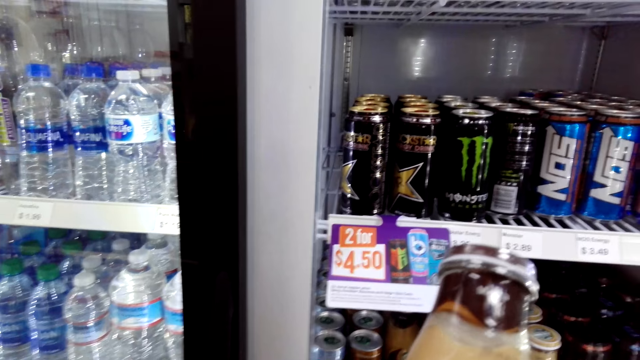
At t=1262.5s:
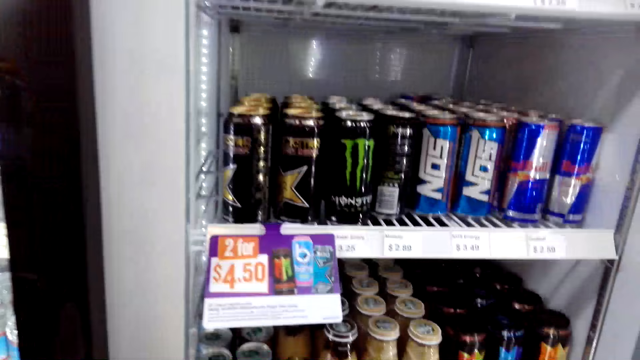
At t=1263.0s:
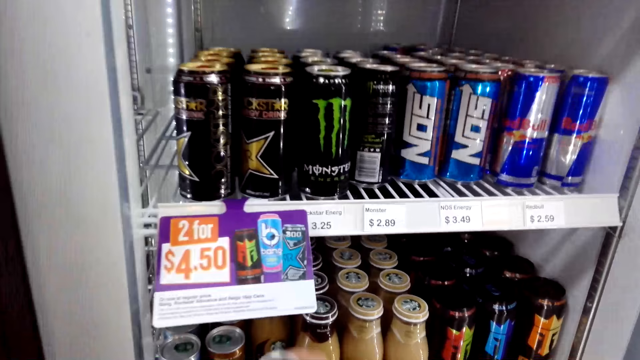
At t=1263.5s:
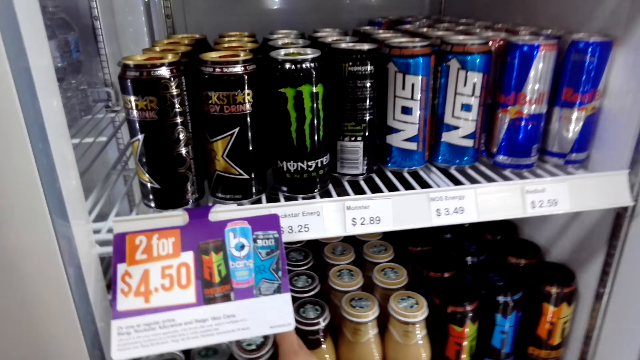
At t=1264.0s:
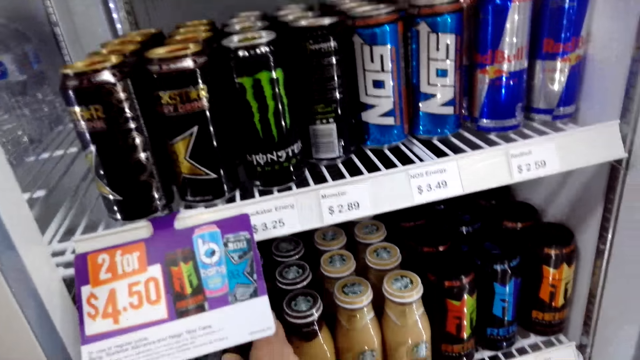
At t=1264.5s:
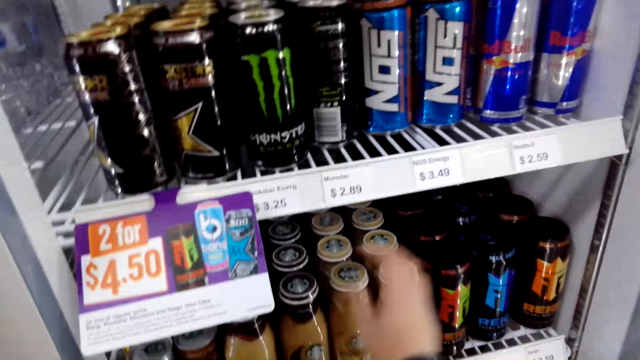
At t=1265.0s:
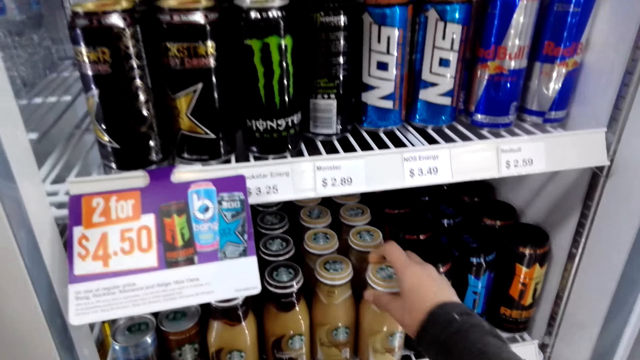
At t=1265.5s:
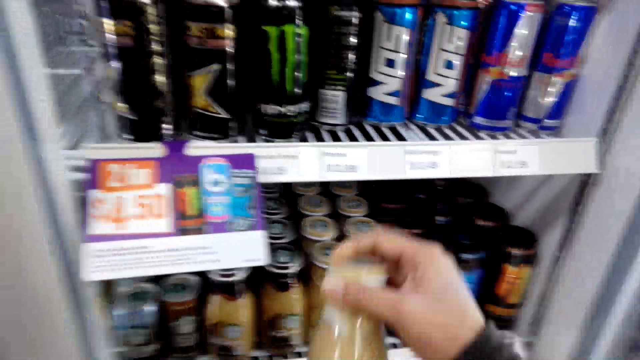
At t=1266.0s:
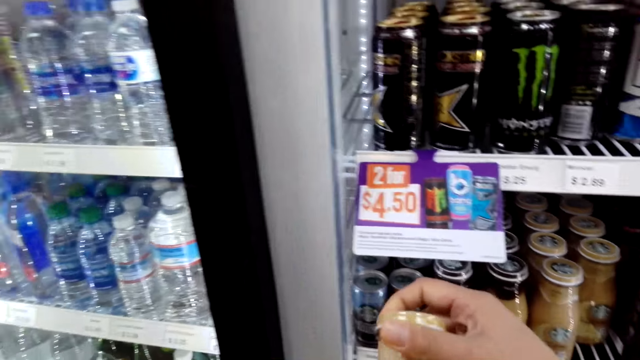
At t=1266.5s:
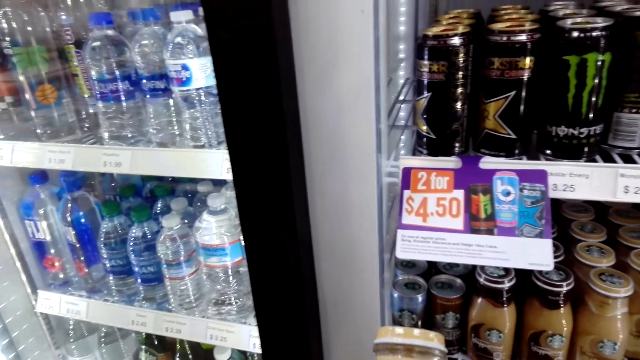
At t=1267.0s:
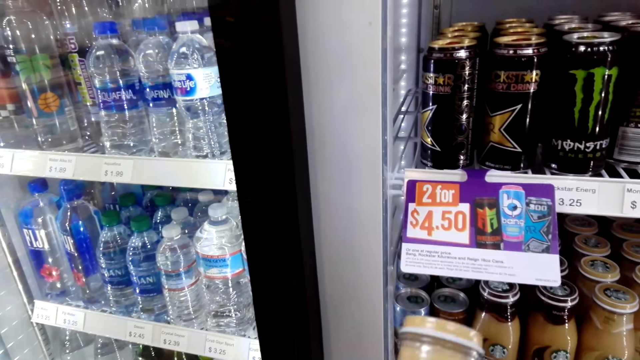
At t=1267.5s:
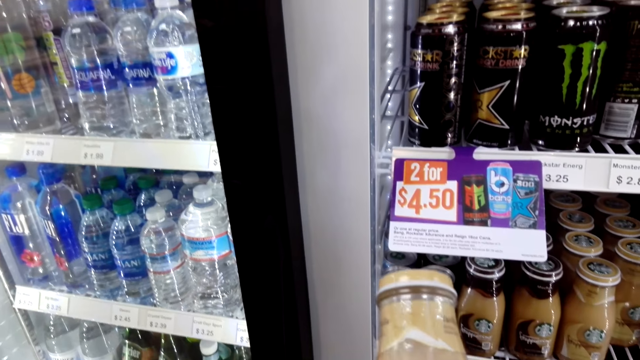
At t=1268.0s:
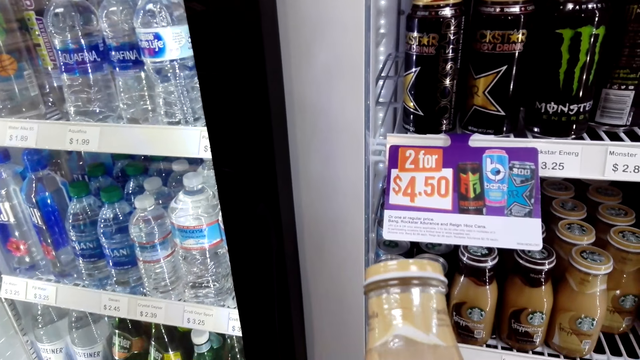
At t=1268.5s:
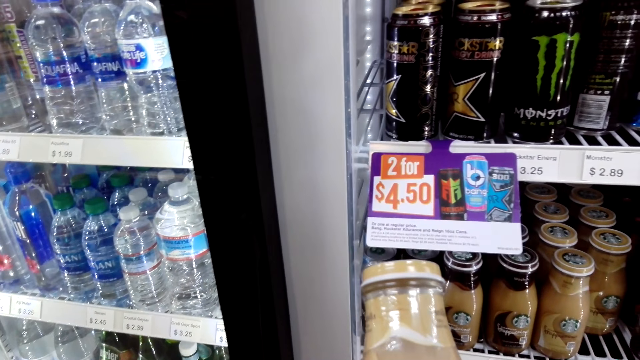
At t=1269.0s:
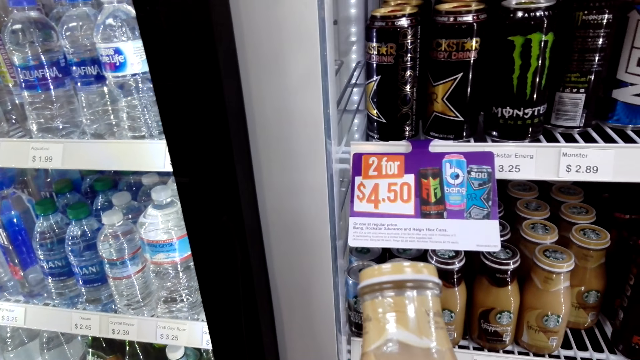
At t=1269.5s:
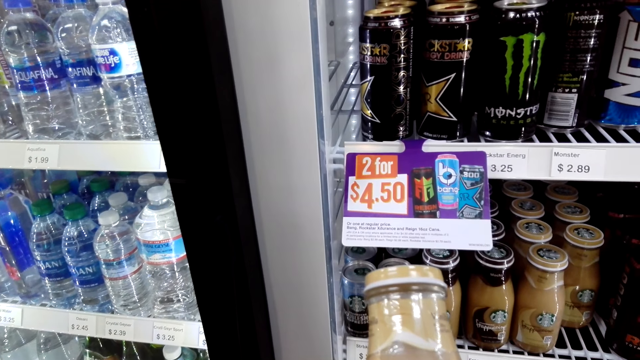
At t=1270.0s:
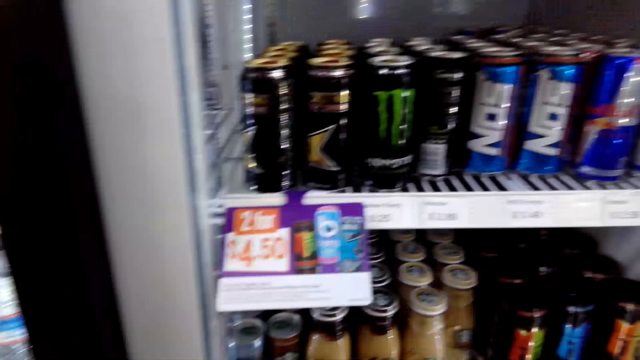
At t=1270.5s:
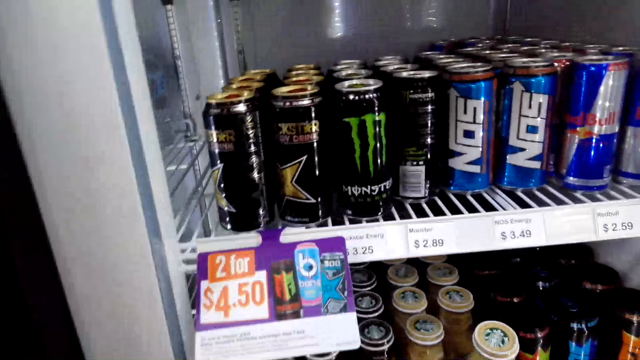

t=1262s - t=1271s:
The camera wearer puts the bottle in the fridge. They pick the bottle from the fridge. They look at the bottle.

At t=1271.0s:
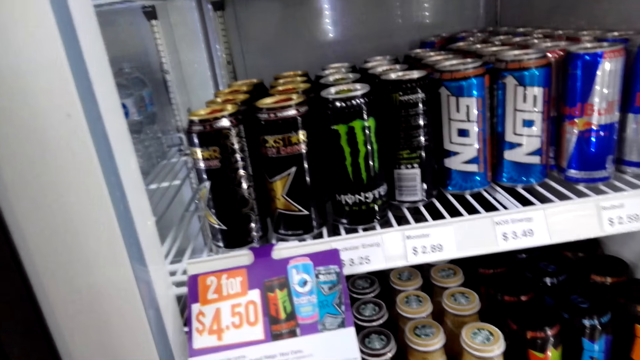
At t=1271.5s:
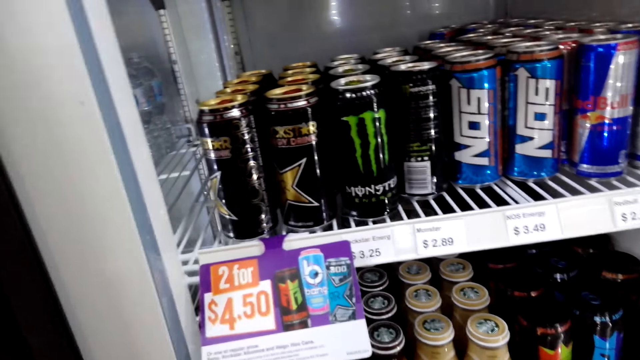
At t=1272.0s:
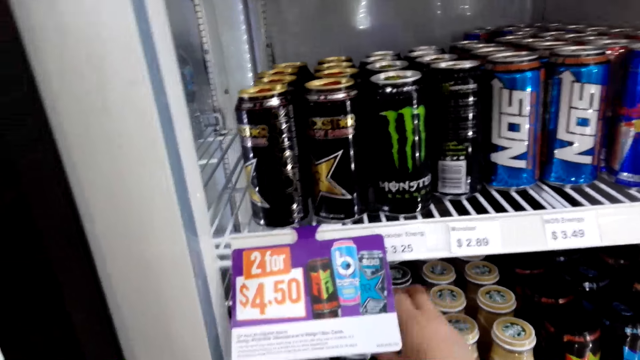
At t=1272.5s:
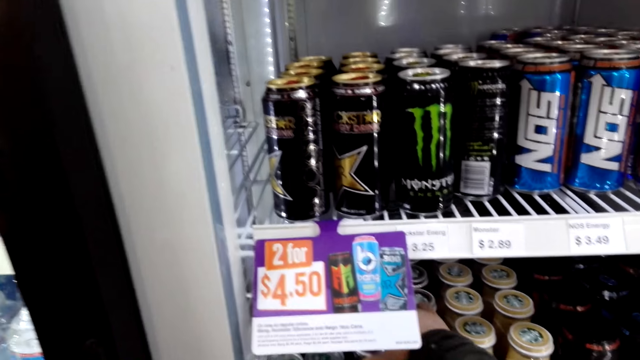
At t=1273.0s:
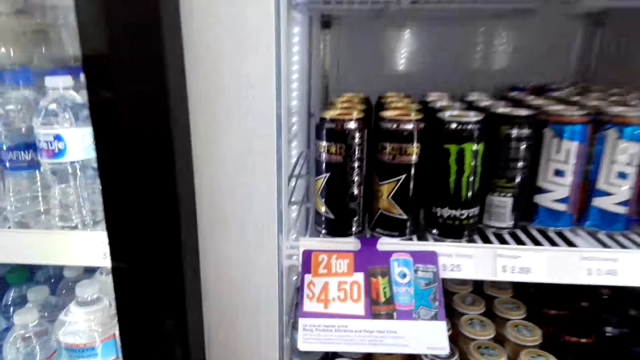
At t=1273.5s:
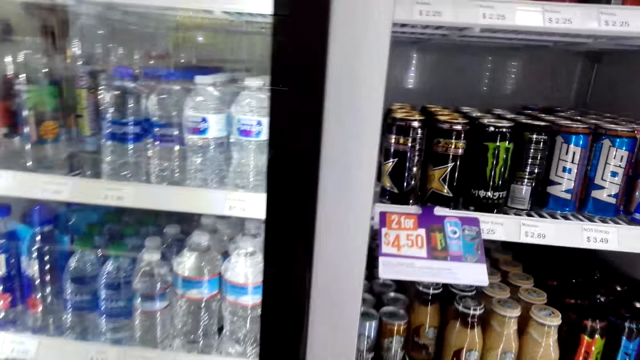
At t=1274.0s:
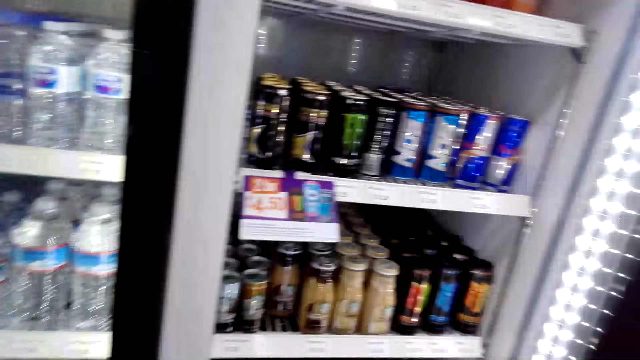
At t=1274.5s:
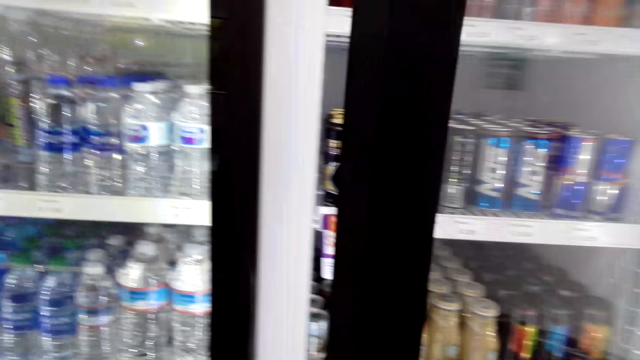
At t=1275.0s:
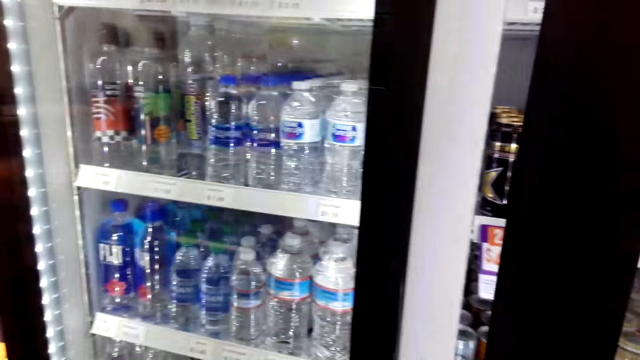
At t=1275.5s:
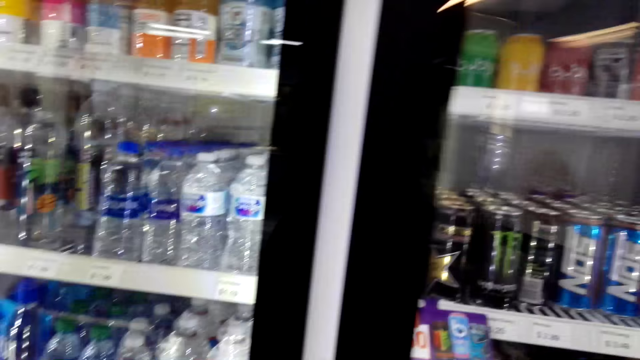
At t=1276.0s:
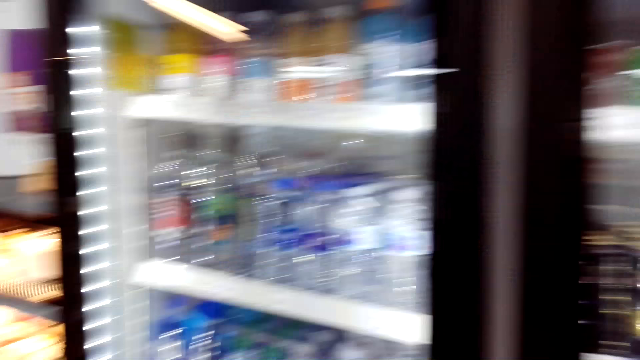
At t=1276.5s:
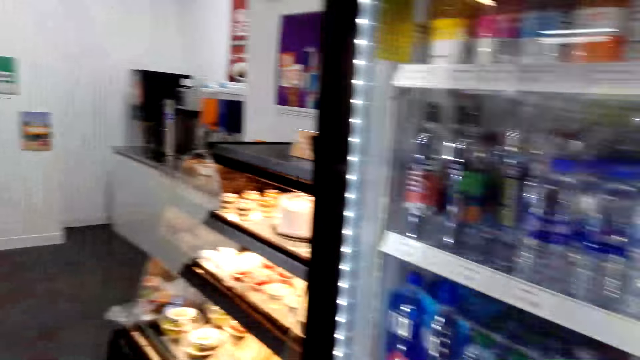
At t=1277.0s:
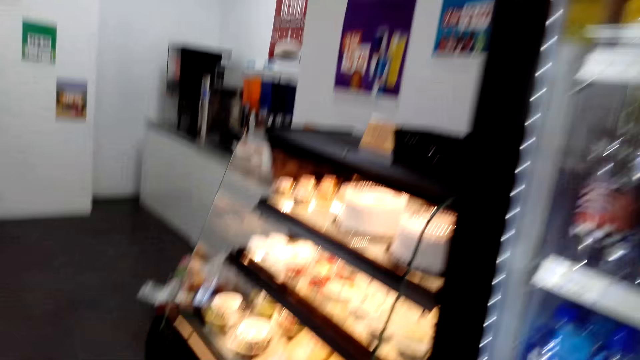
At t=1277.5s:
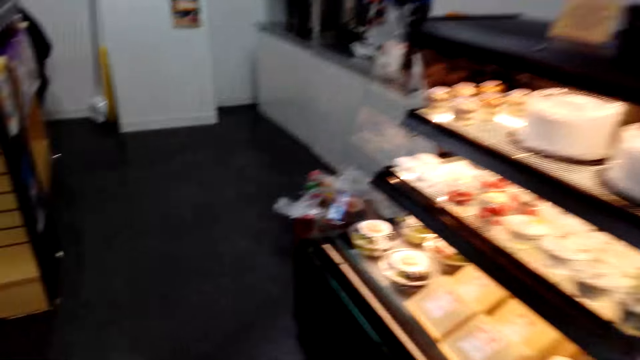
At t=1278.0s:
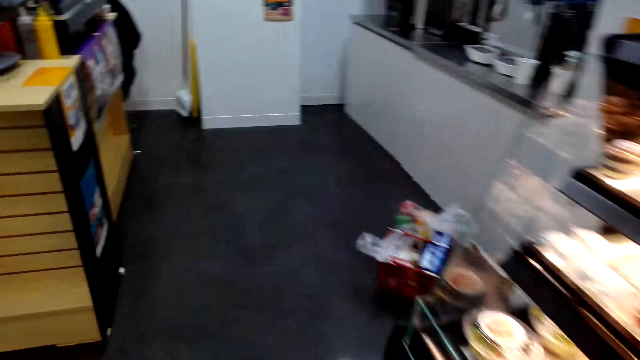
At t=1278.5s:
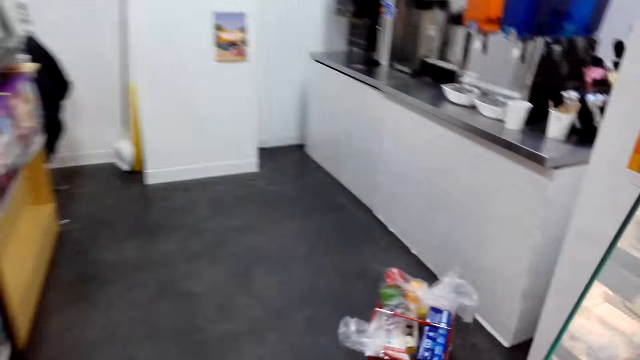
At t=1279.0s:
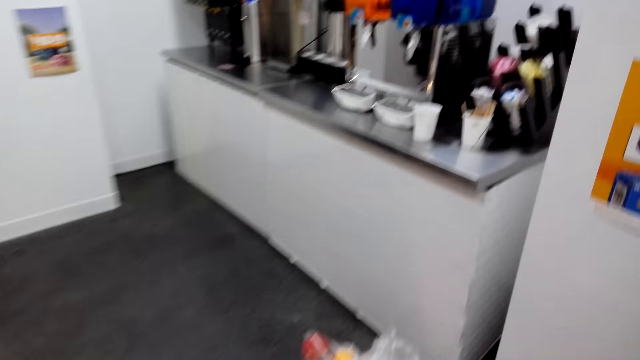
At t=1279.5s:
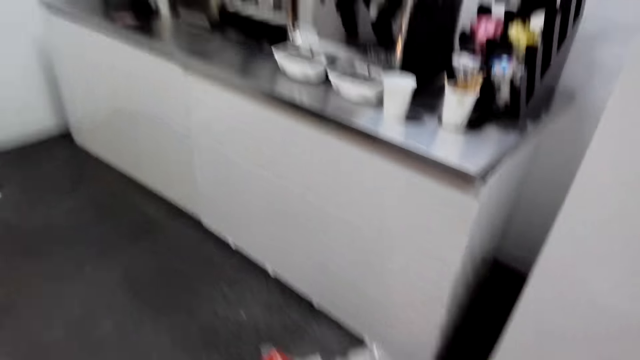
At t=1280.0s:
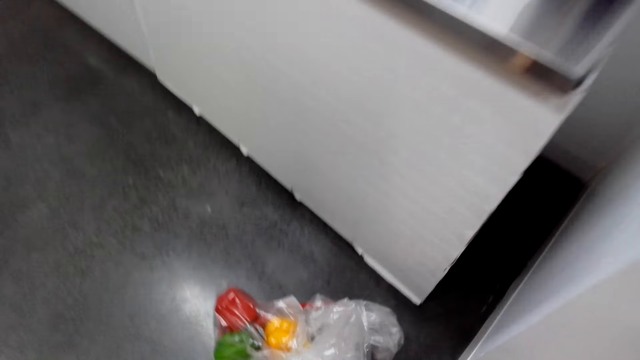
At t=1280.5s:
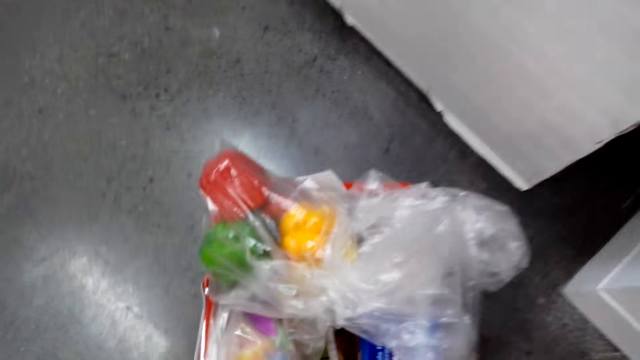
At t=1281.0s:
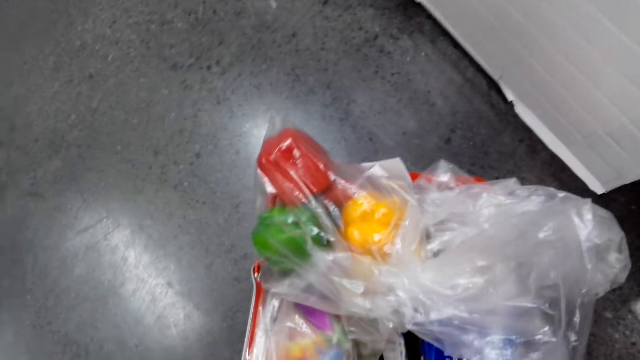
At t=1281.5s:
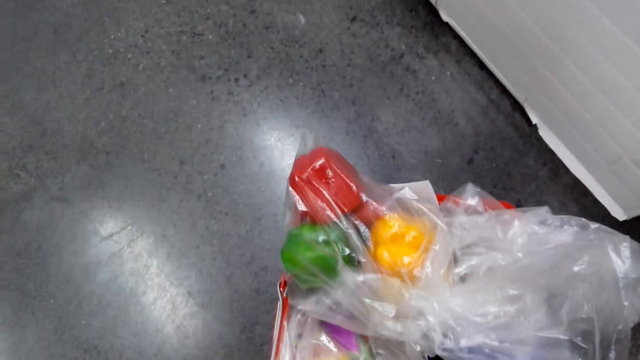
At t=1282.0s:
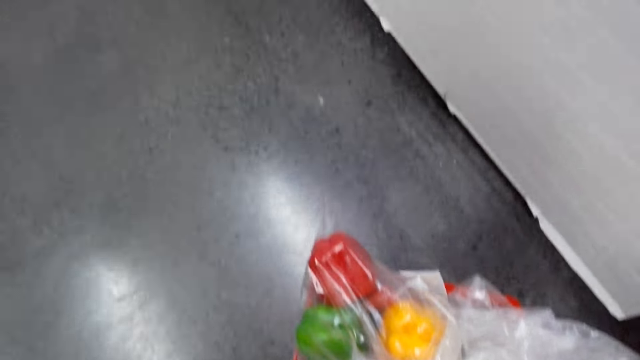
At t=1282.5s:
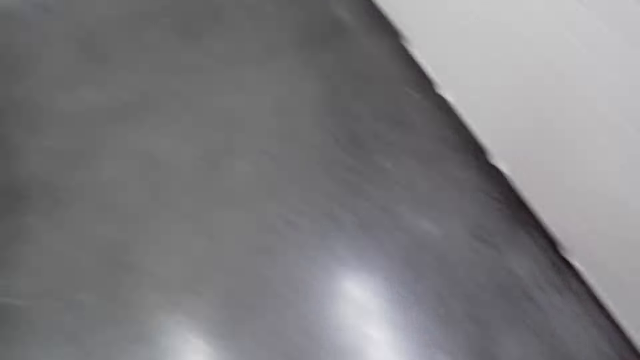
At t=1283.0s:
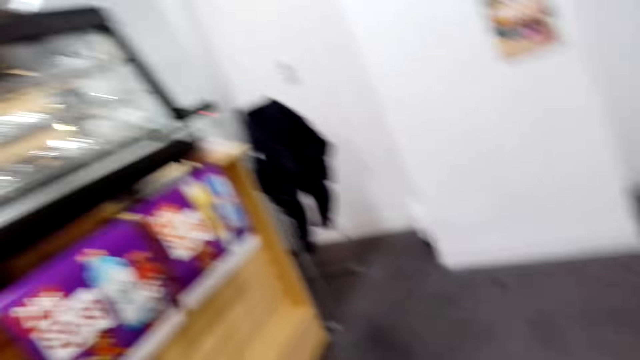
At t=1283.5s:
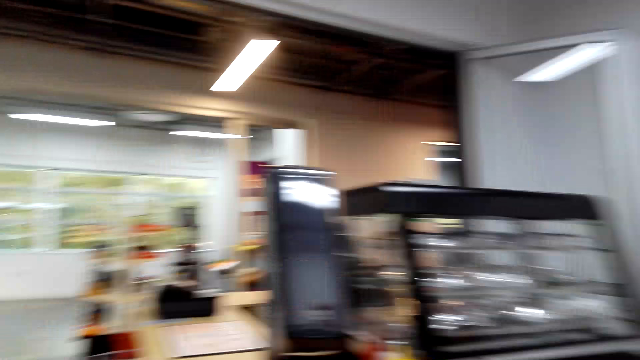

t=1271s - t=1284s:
The camera wearer puts the bottle in the fridge. They pick the bottle. They close the fridge's door. They walk to the cafeteria. They walk in the supermarket. They bend towards the shopping basket.
